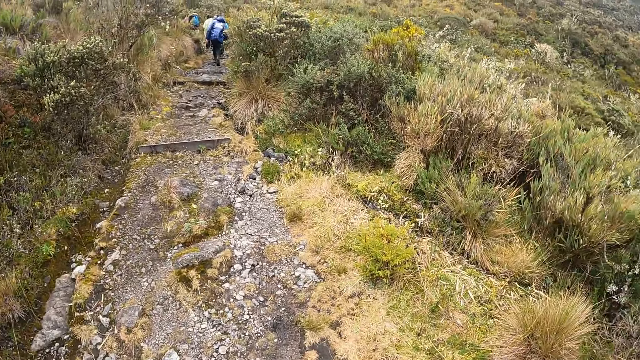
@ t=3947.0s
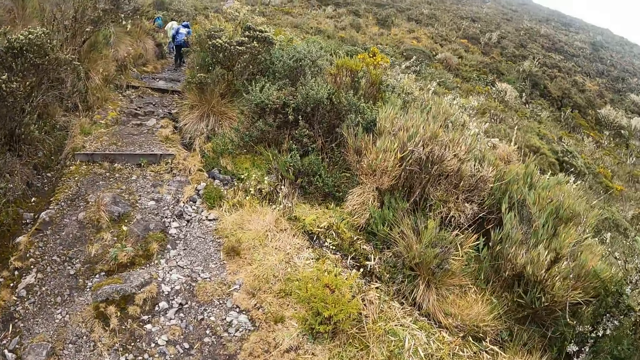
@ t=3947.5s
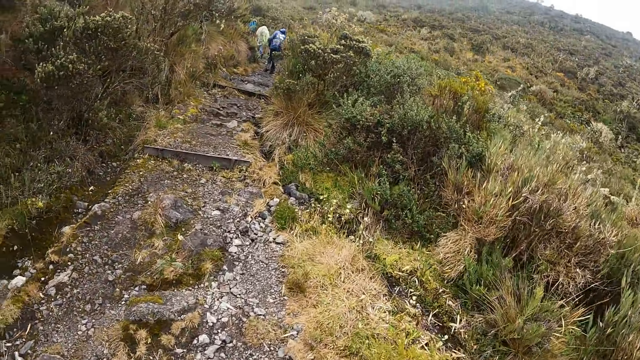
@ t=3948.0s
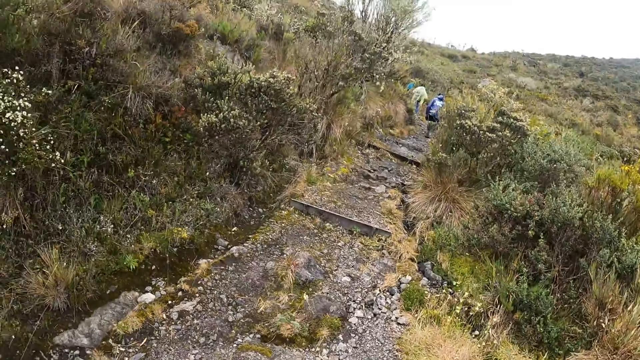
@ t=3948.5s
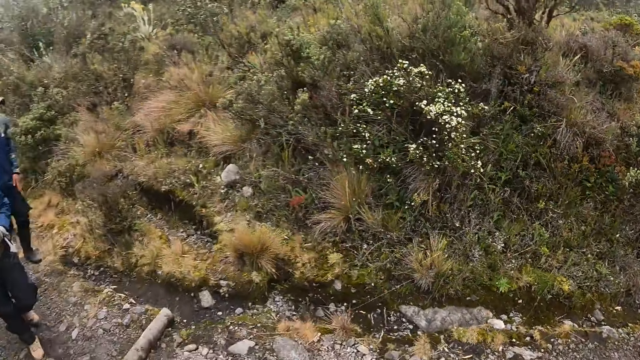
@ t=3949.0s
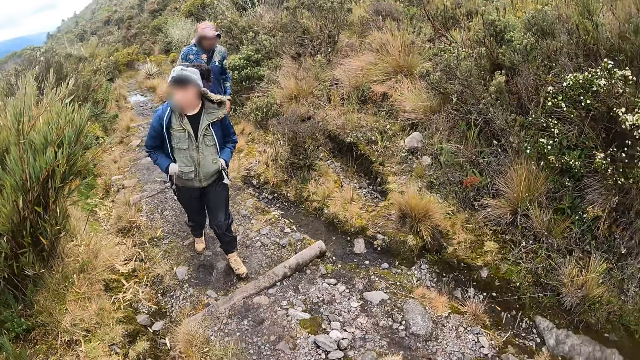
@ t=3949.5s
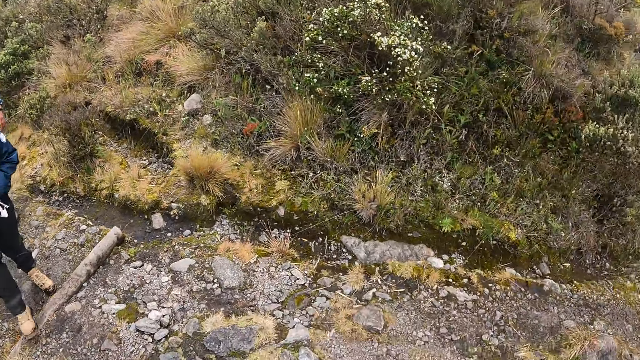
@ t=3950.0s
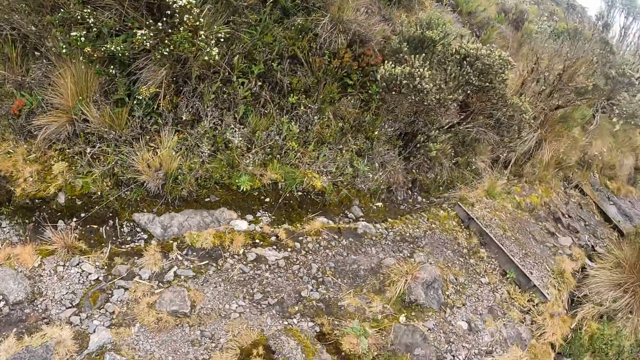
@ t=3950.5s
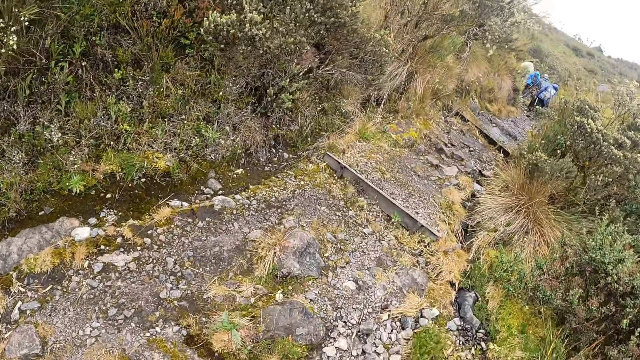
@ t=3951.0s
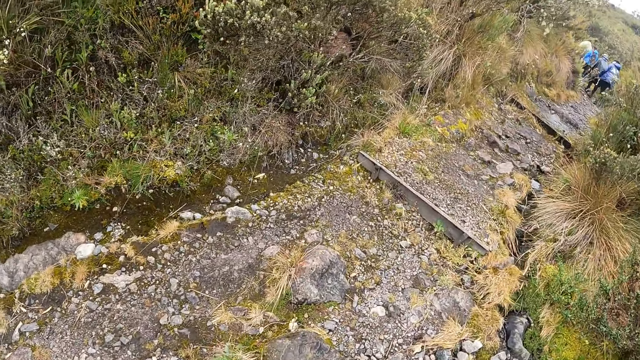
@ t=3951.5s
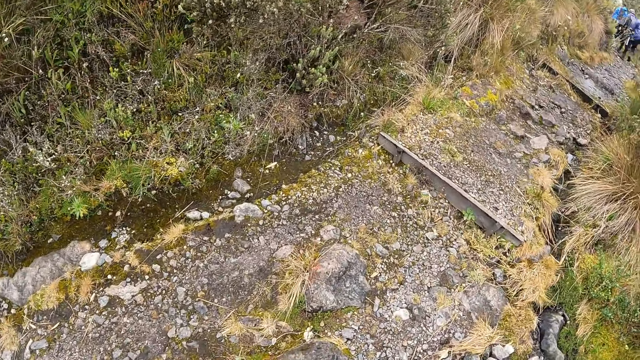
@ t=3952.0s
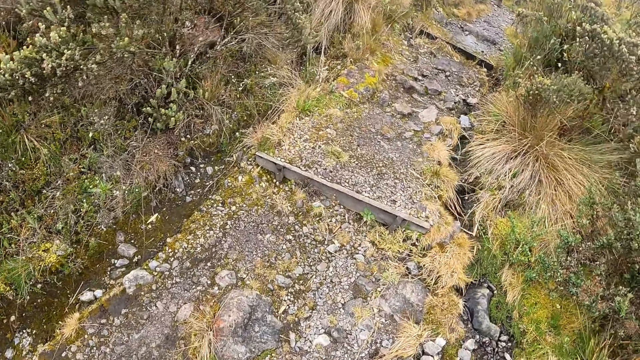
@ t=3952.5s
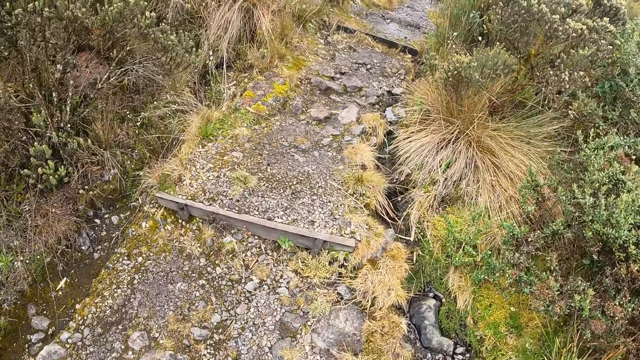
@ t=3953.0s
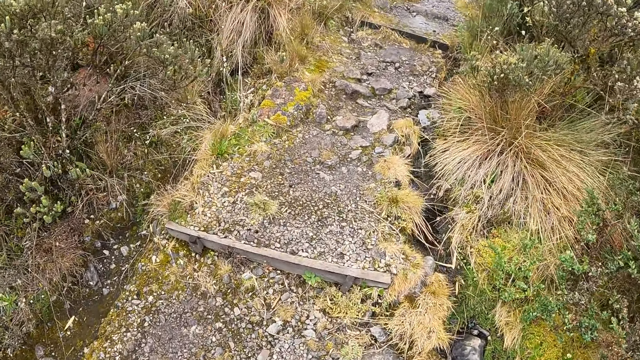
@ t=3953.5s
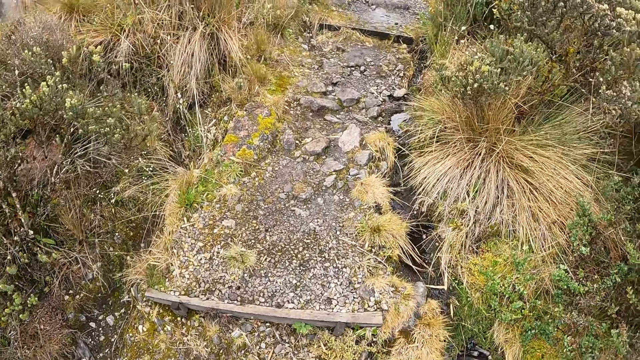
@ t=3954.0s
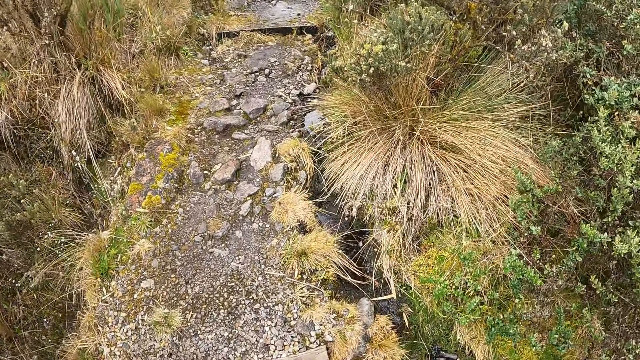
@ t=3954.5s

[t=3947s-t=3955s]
The man walks in the muddy pathway. The woman walks in the muddy pathway.

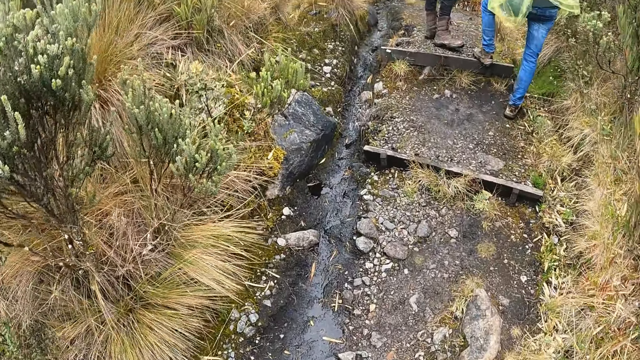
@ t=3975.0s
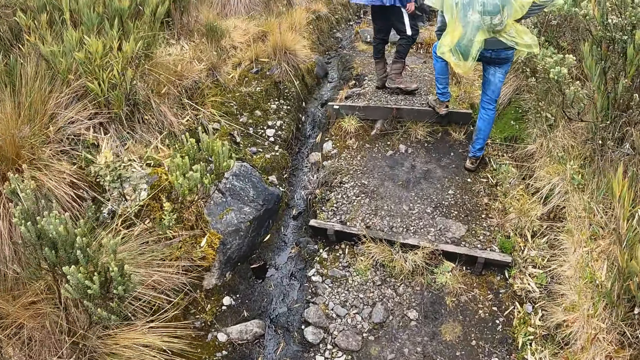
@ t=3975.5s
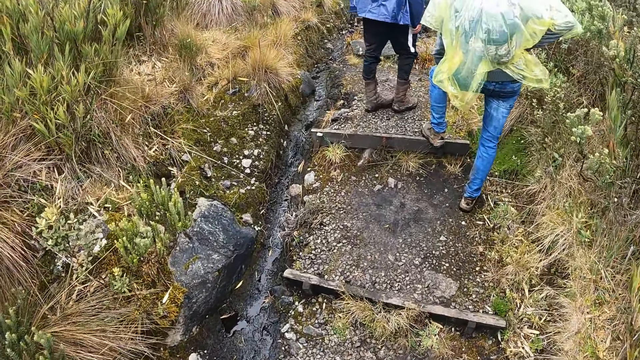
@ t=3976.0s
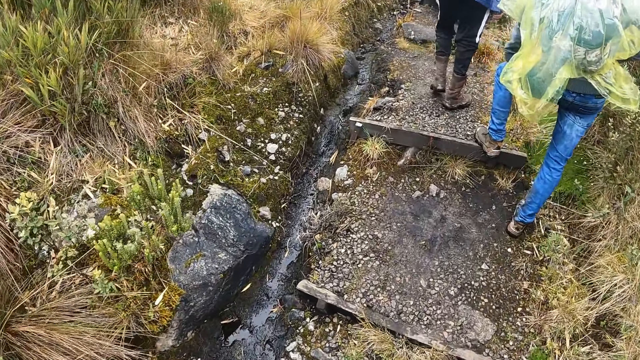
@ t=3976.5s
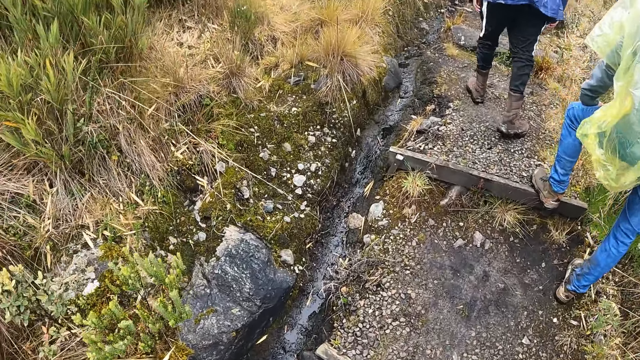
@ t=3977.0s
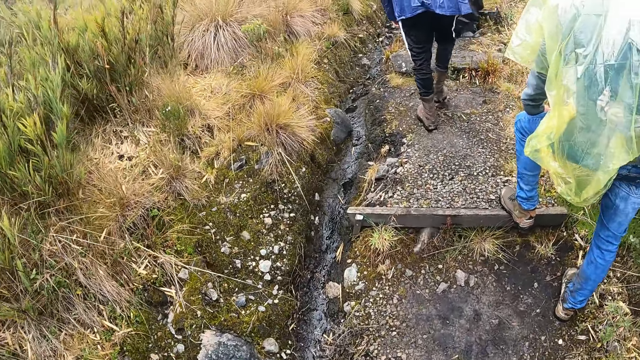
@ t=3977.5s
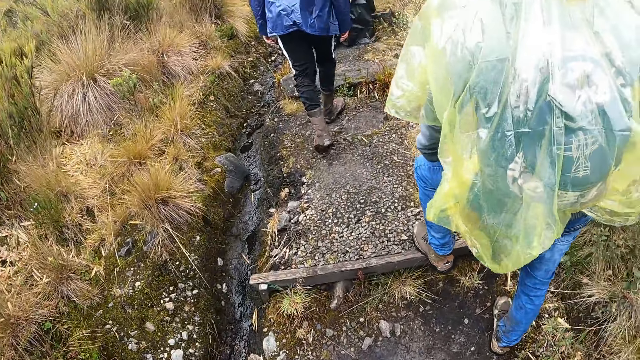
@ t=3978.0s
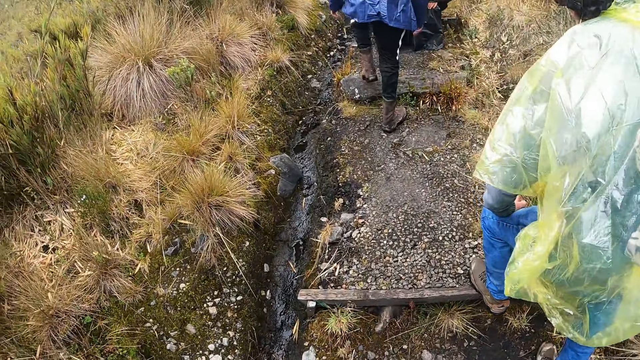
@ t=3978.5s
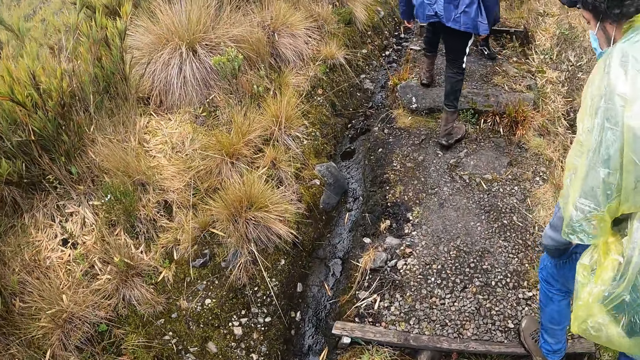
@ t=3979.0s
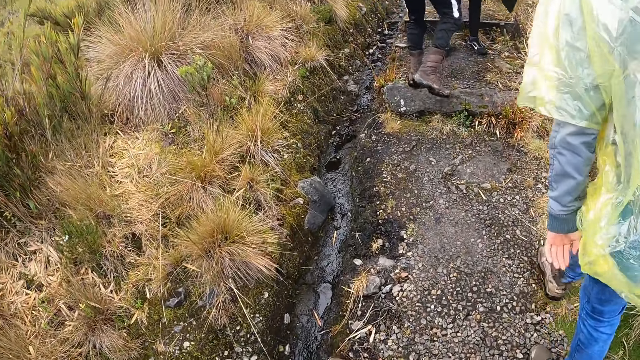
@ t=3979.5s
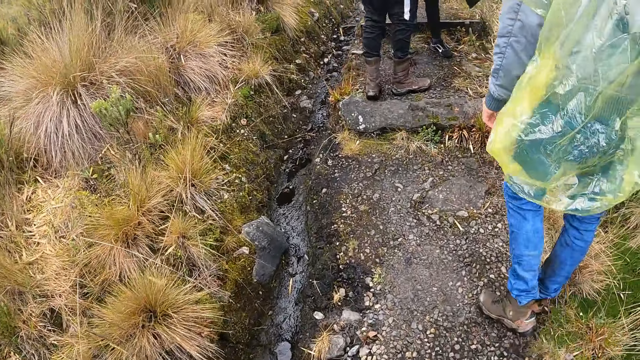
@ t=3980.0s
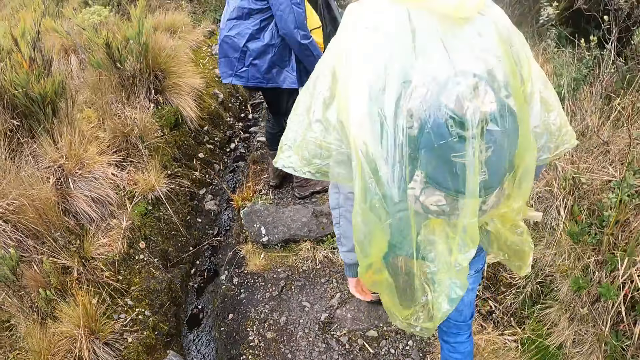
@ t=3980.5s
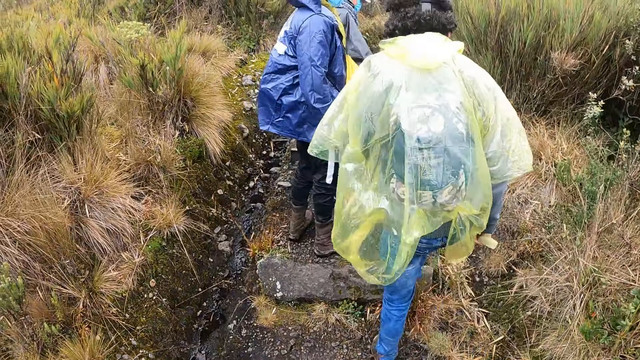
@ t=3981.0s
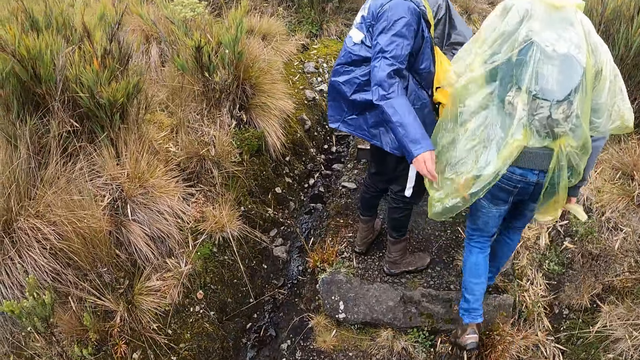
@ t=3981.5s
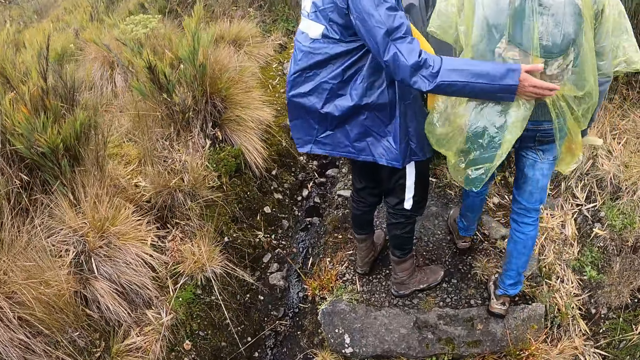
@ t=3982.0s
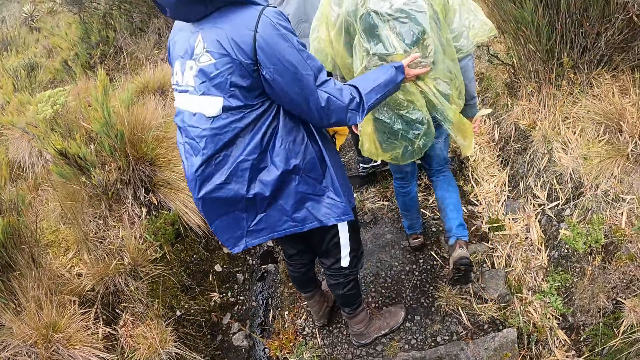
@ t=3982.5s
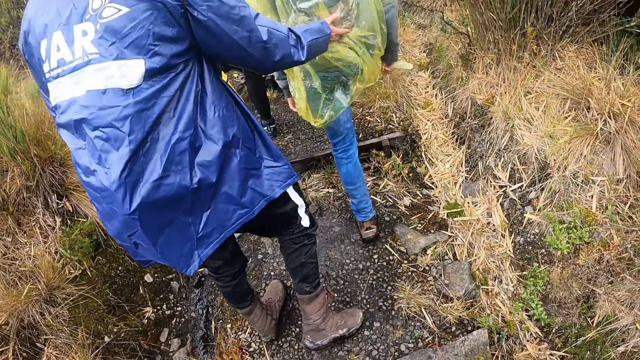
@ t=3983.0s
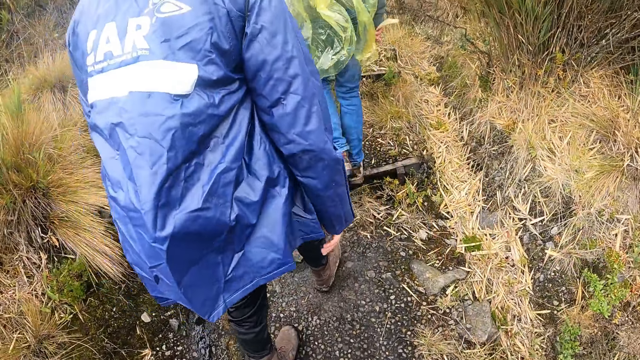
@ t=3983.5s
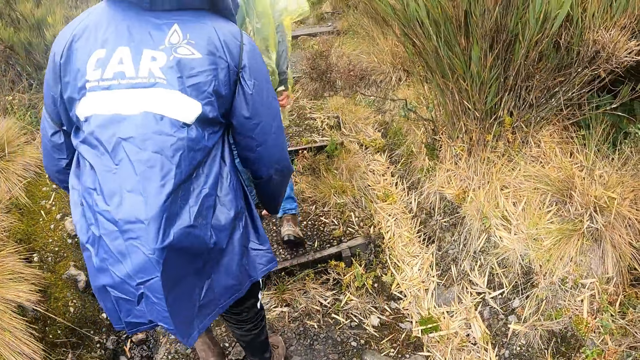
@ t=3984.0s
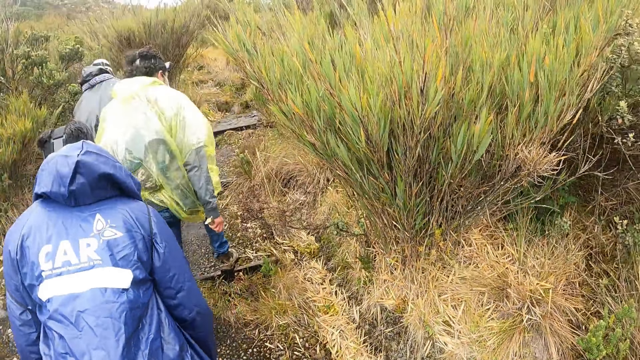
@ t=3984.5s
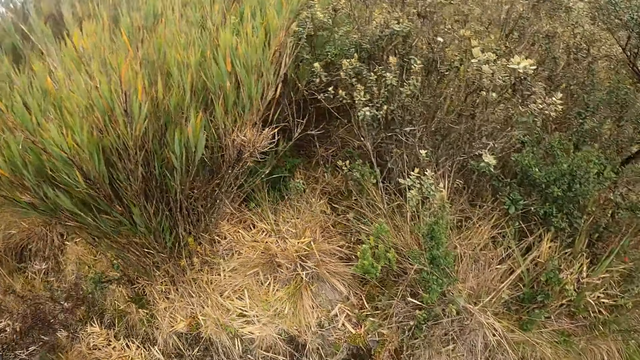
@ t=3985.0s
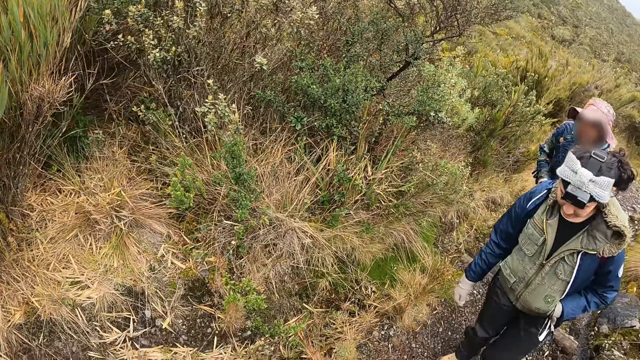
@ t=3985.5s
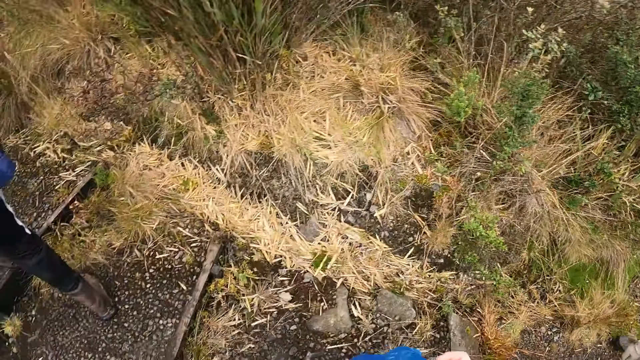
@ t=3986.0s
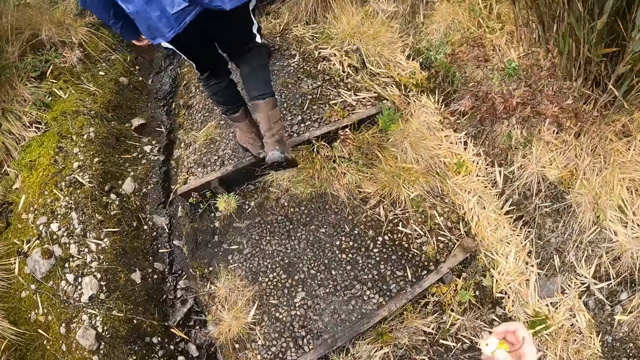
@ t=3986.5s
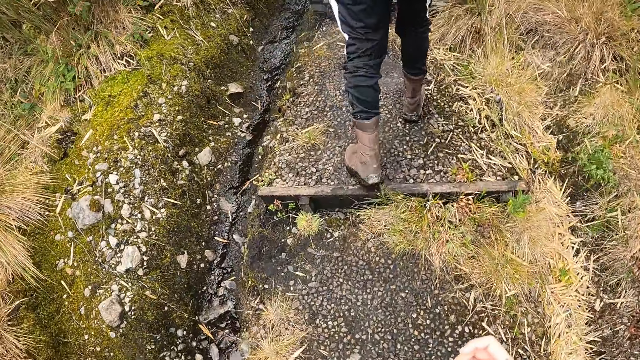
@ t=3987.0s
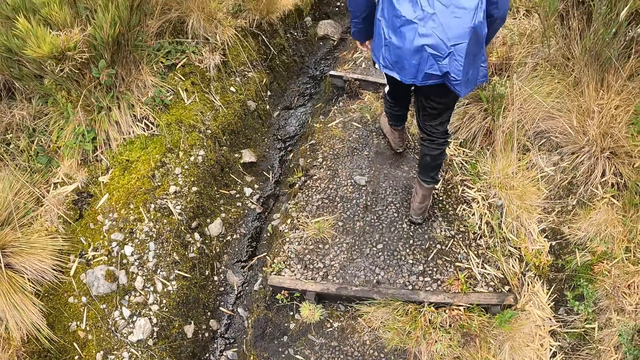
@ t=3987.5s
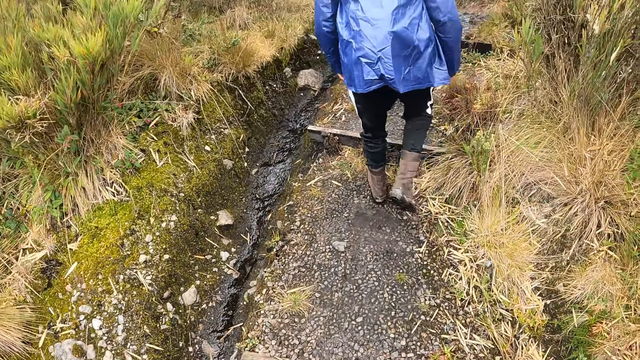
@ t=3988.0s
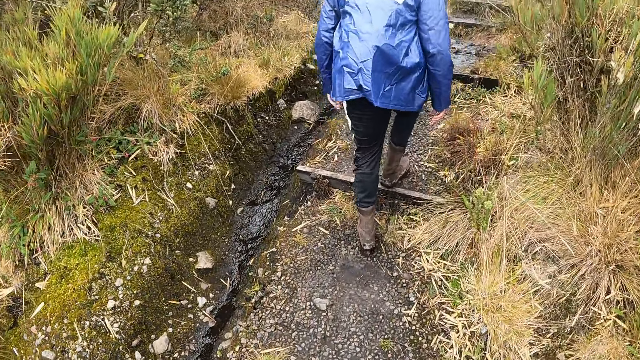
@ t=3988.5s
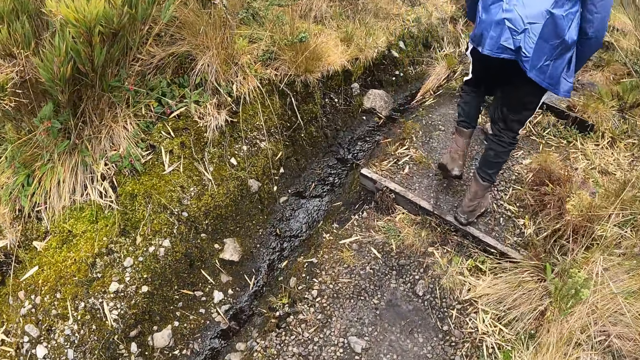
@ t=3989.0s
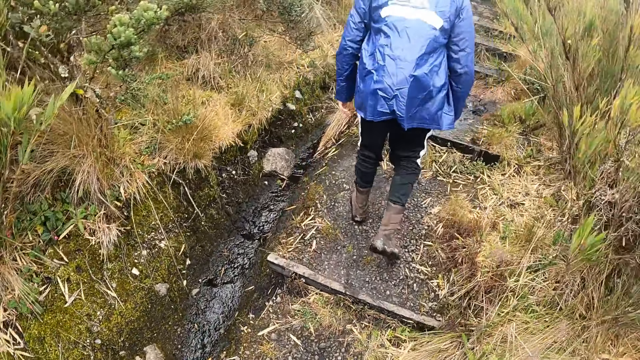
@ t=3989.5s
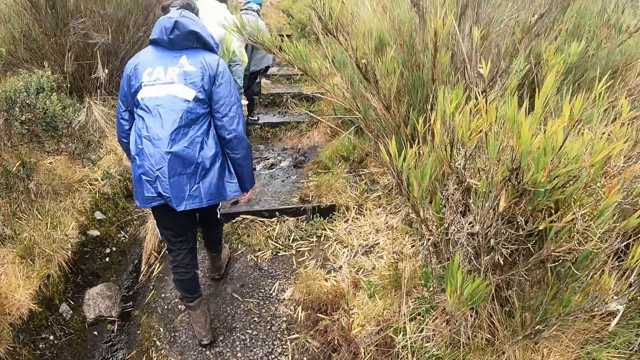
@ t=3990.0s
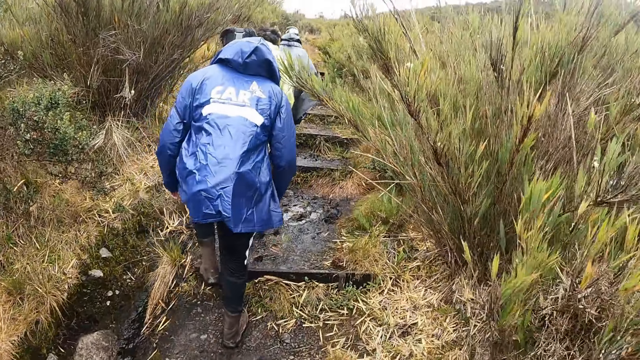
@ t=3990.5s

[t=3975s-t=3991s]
A man walks in the muddy pathway. Another man walks in the muddy pathway. The other man walks past a third man. The first man touches the other man on his back with his right hand. The woman walks in the muddy pathway. Another man walks in the muddy pathway.
